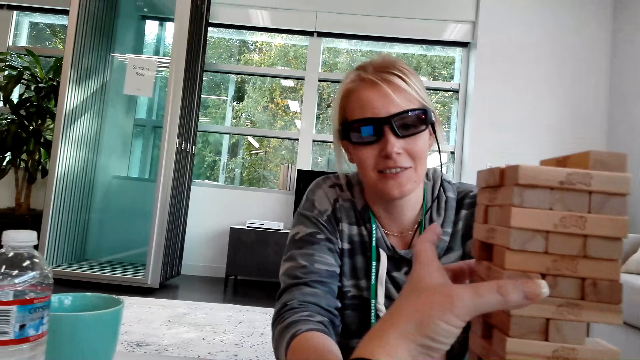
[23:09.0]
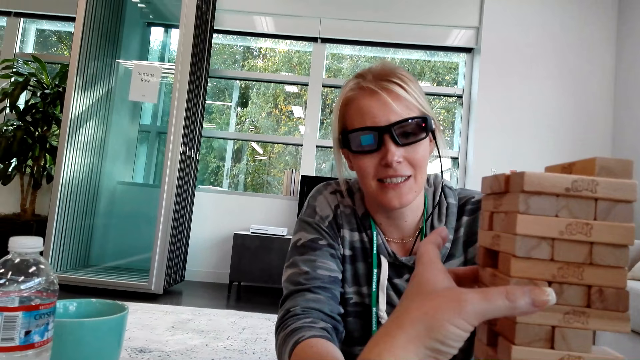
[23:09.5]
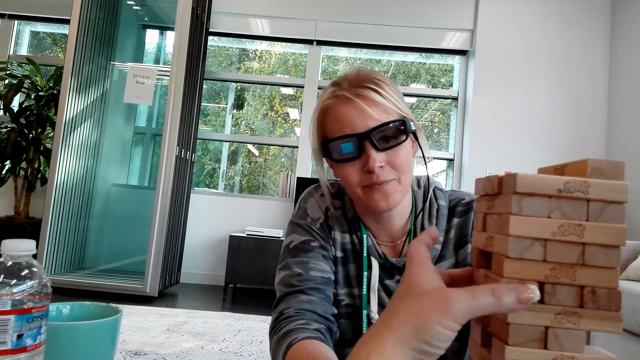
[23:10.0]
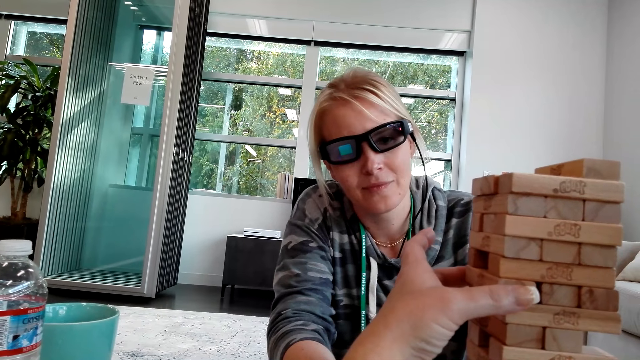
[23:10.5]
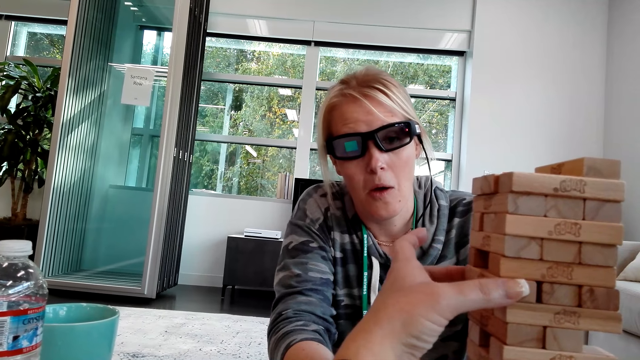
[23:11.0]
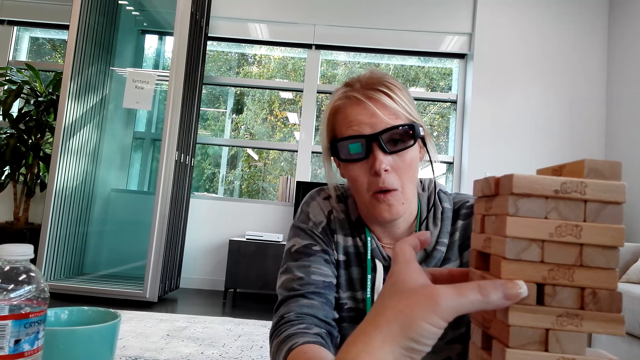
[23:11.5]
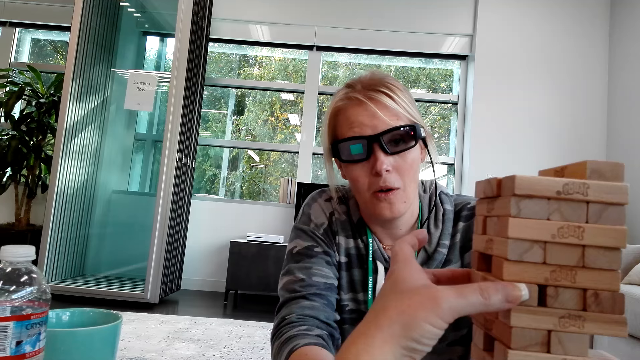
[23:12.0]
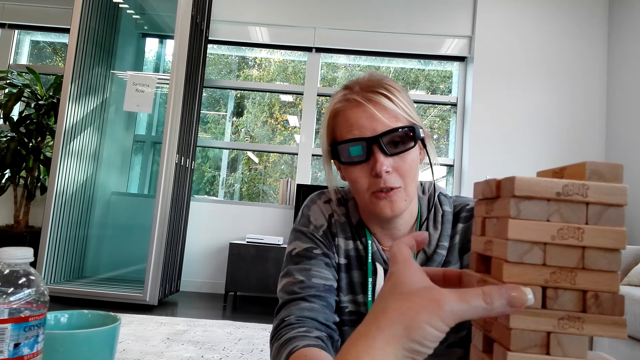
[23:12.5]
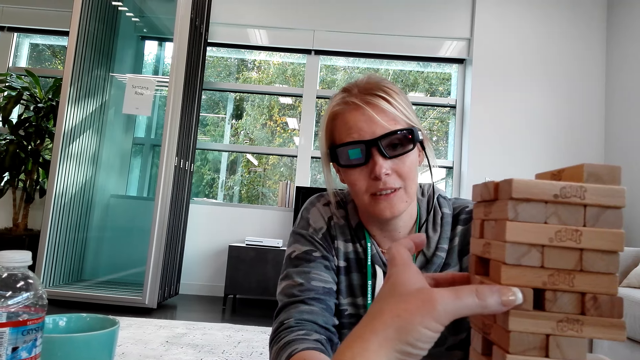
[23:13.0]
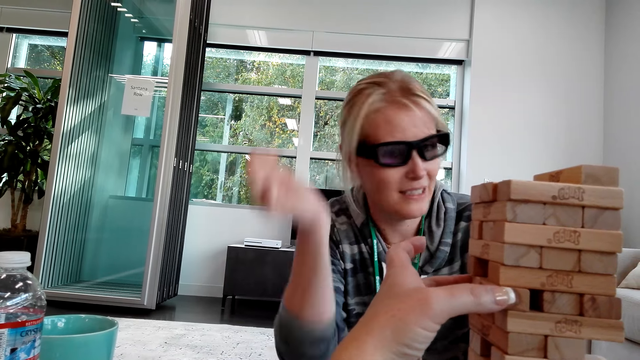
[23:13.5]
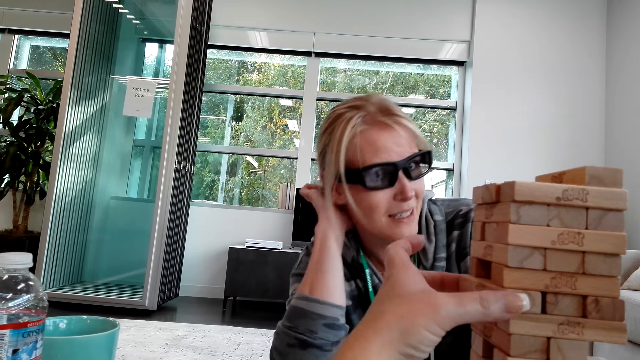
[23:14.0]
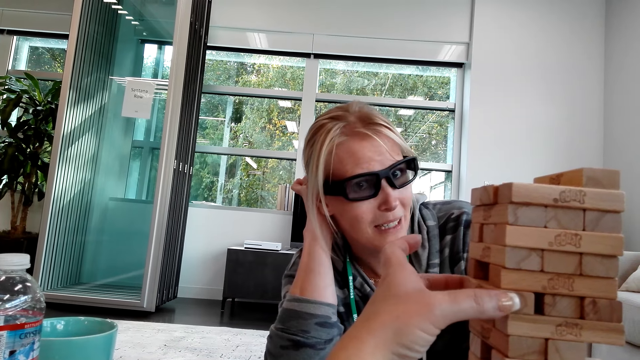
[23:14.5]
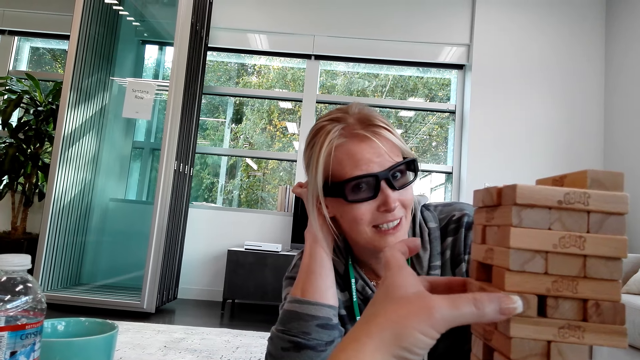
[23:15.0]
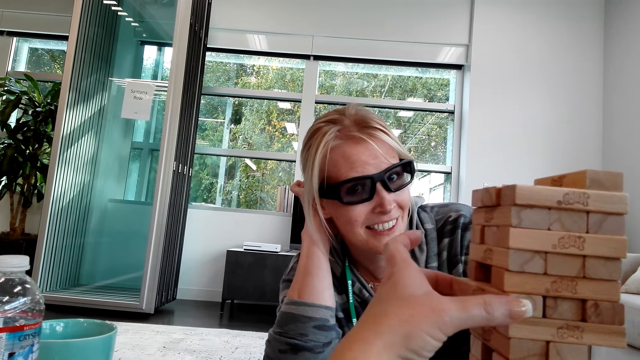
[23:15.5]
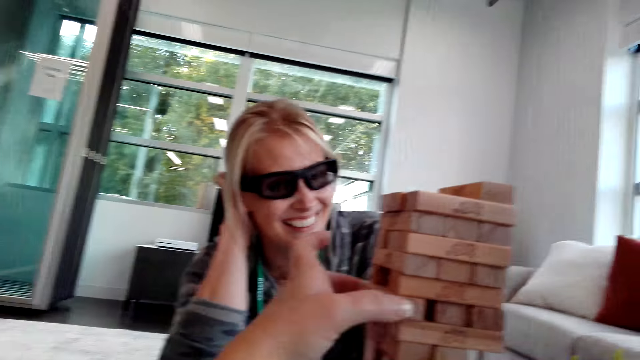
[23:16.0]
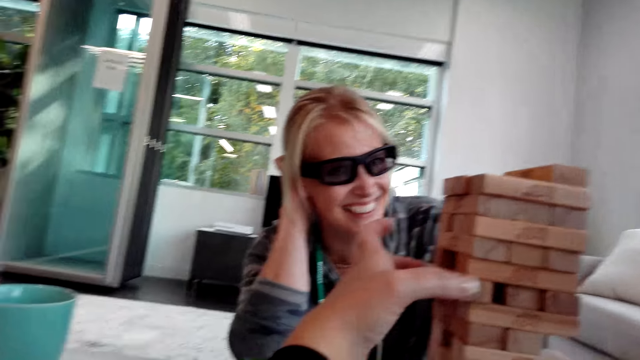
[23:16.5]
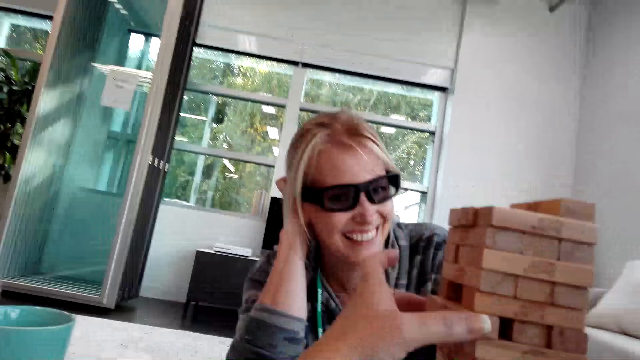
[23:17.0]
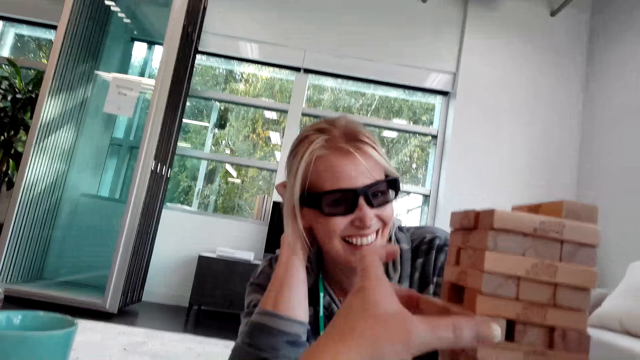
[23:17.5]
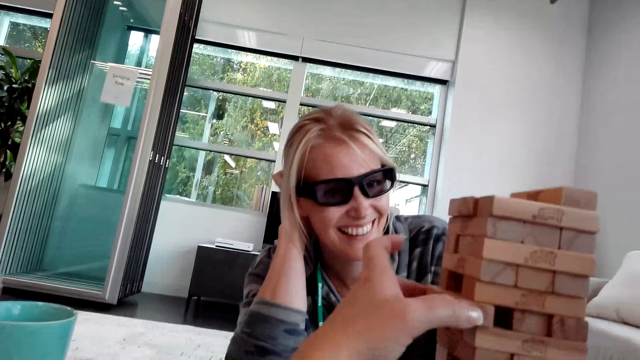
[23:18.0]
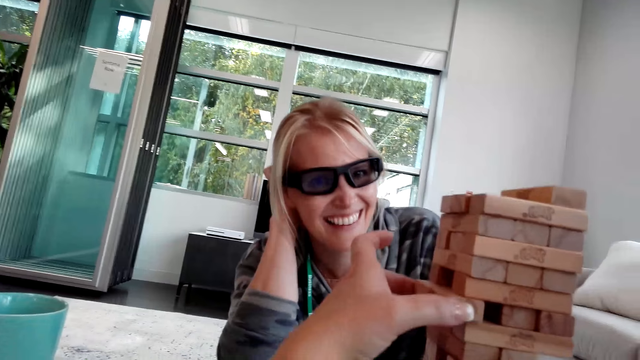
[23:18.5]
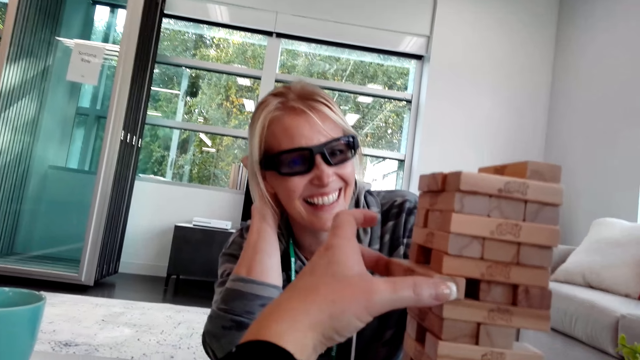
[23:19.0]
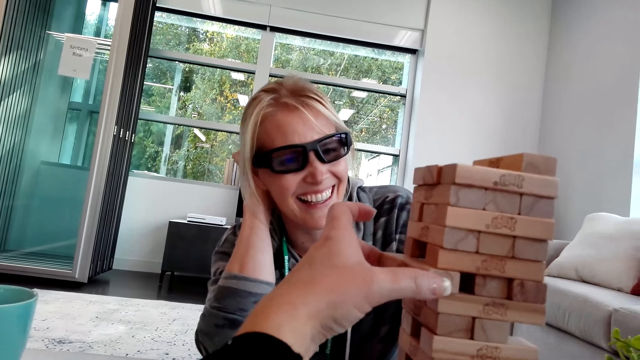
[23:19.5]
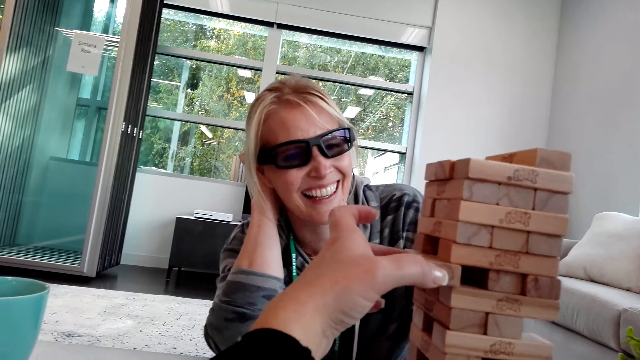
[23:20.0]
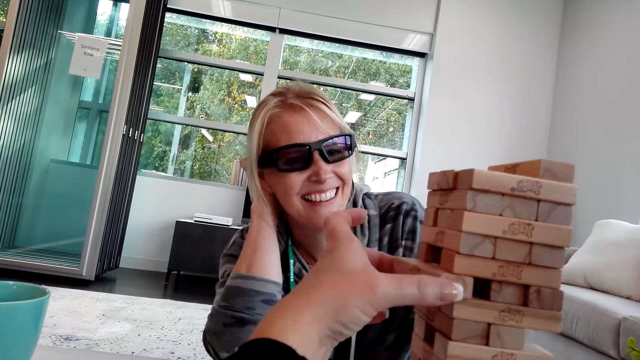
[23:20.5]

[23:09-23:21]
A person interacts with the camera wearer. The camera wearer moves a hand on the pieces of wood. They pull a piece of wood. The person moves a hand on the neck. The camera wearer pulls a piece of wood from the pieces of wood.

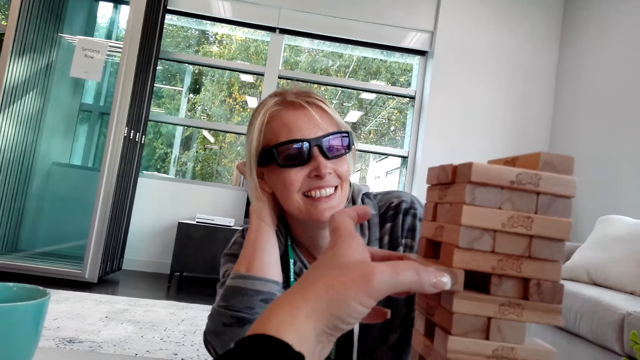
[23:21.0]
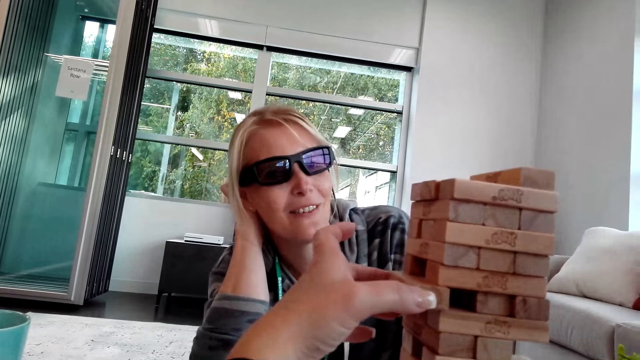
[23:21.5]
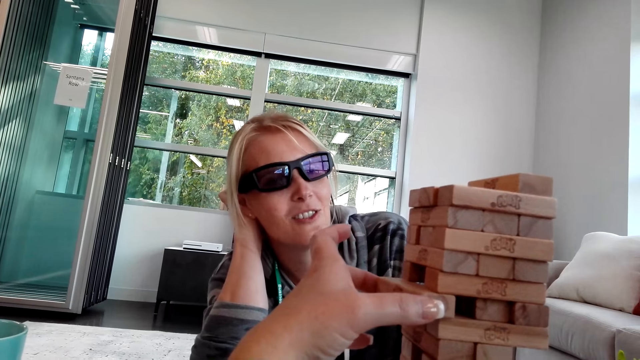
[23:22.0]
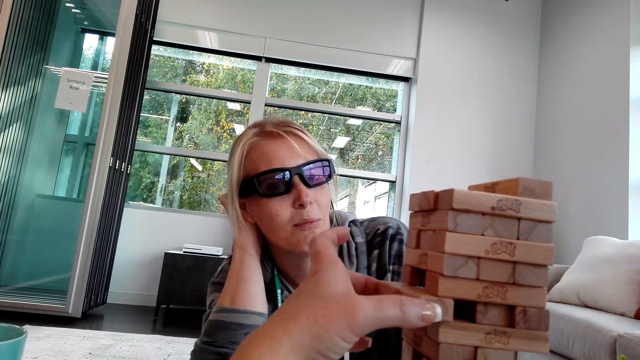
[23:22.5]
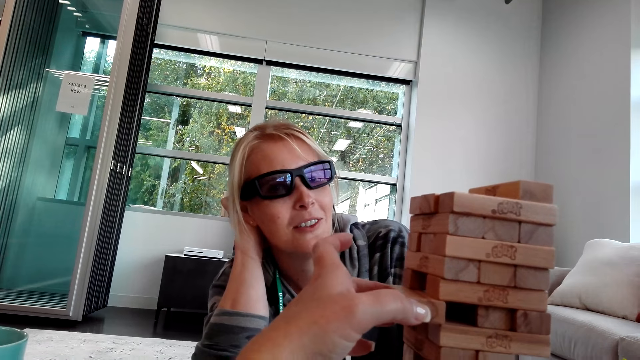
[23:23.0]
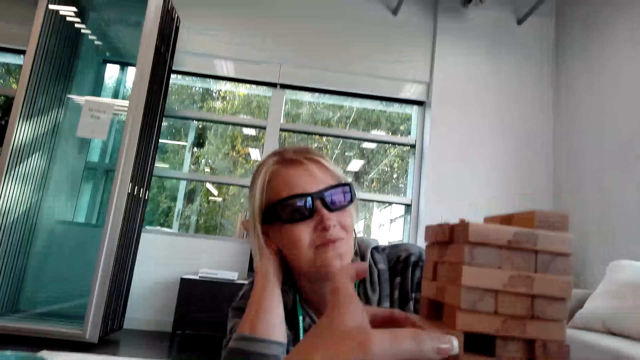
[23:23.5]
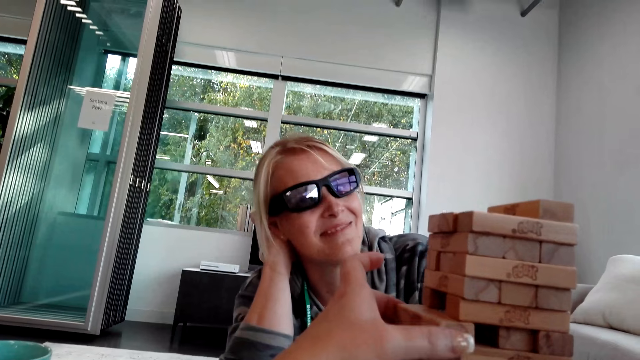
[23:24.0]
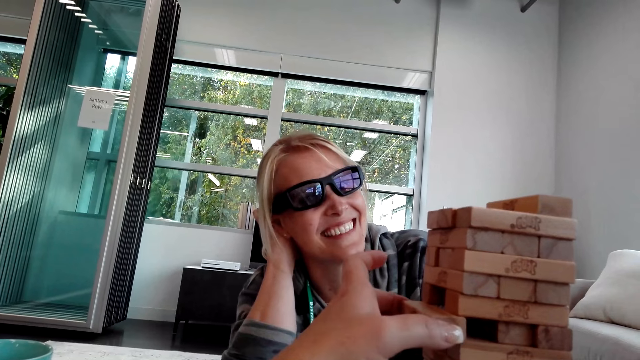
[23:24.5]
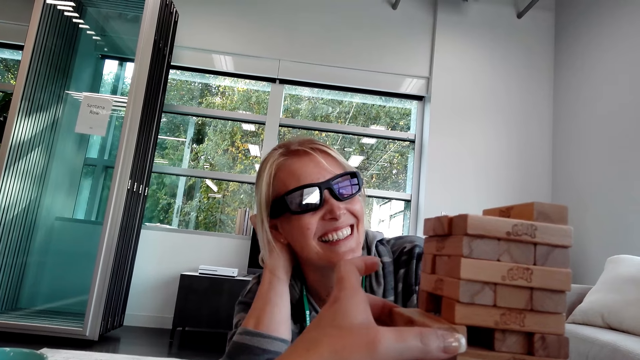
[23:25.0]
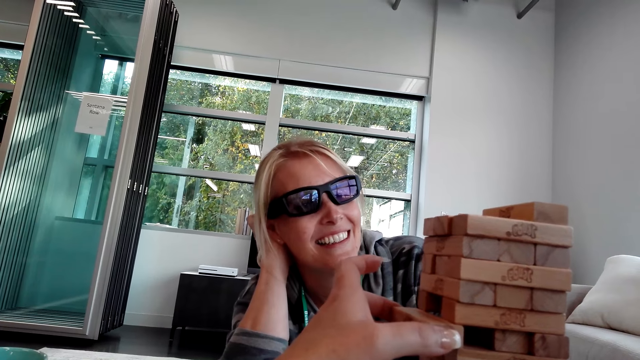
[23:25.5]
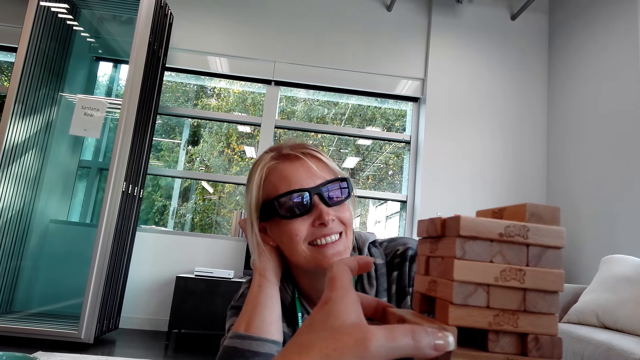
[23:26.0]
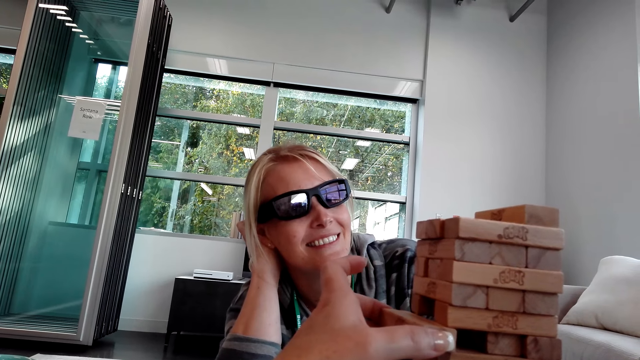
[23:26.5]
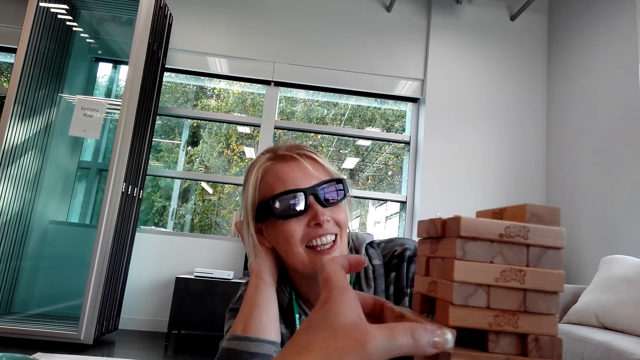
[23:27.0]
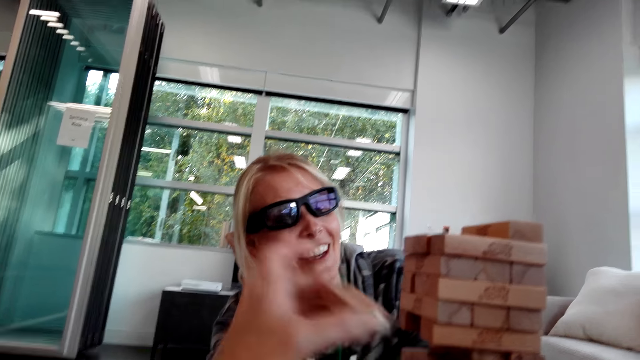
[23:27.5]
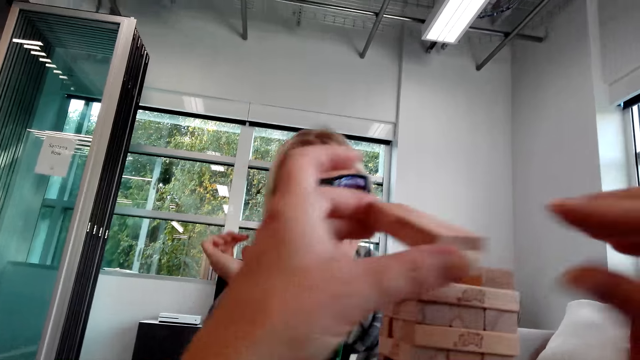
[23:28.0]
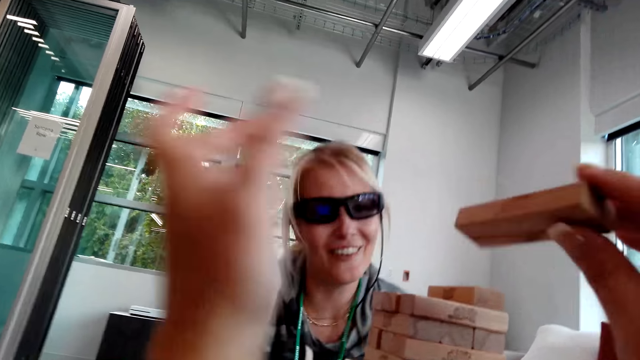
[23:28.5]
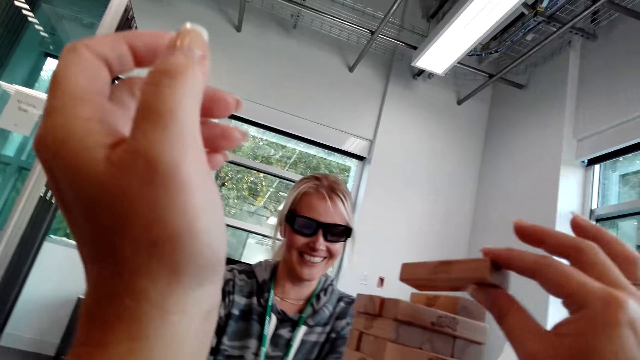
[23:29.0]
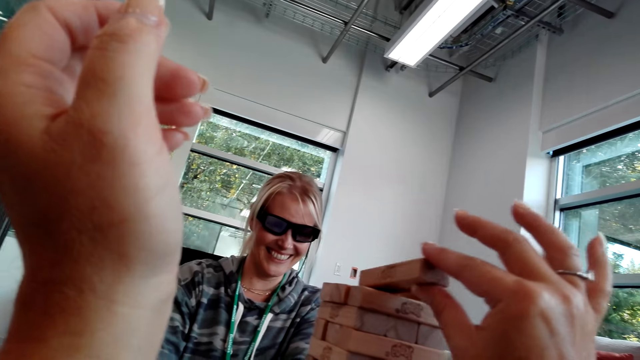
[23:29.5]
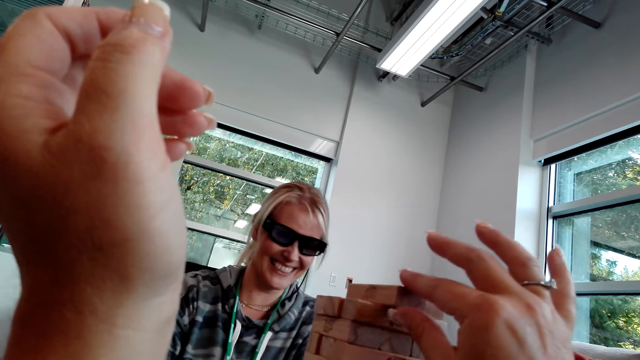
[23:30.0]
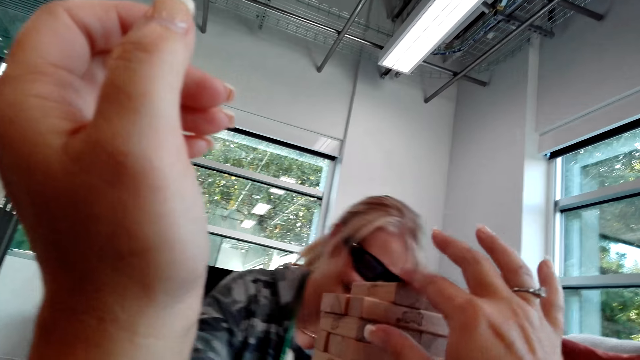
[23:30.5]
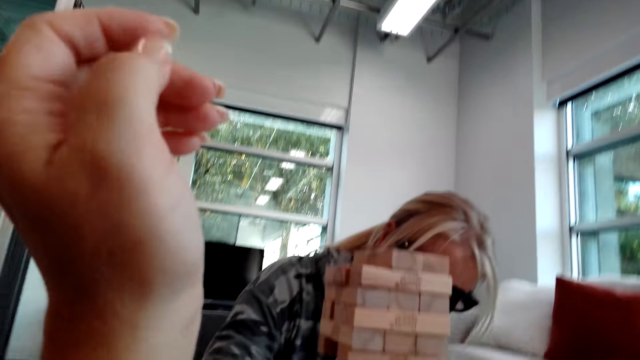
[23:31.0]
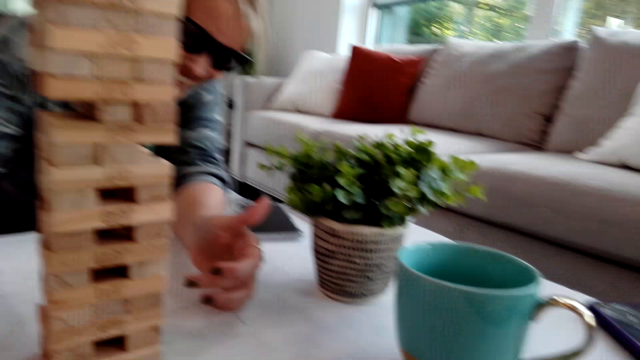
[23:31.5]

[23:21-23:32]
The camera wearer holds a piece of wood. They hold the wood with the right hand. A person moves. The camera wearer raises hands. They place the piece of wood on wood. The person bends.
